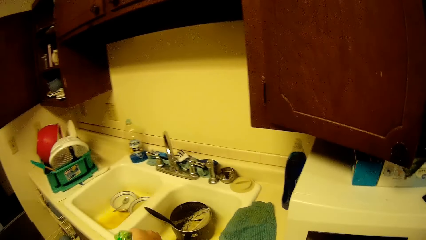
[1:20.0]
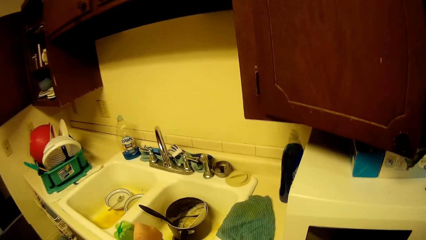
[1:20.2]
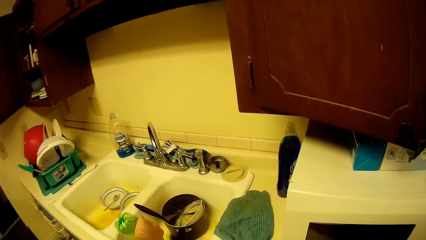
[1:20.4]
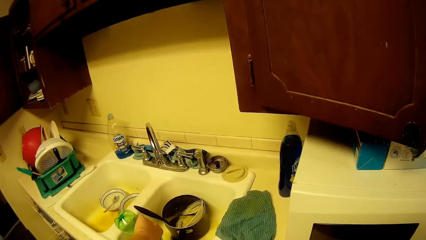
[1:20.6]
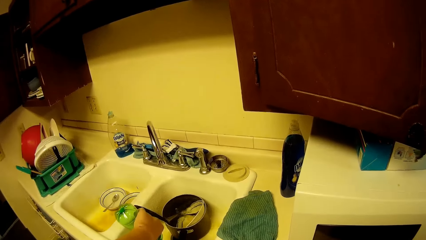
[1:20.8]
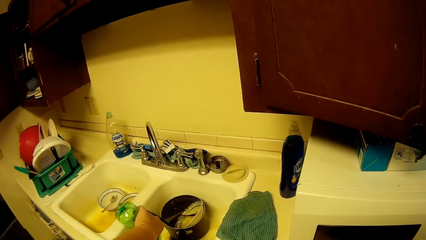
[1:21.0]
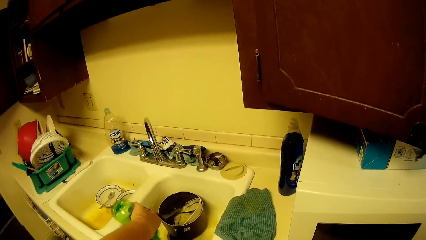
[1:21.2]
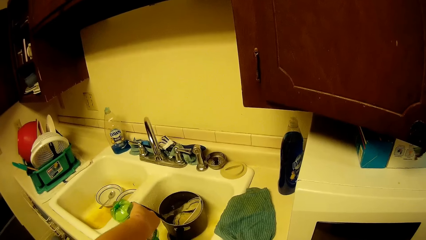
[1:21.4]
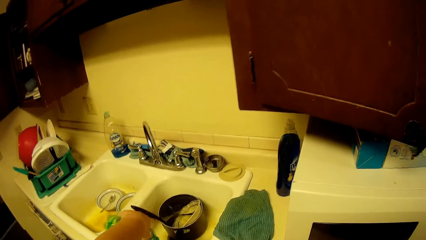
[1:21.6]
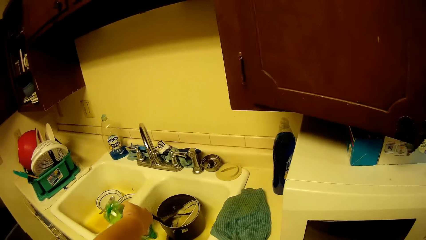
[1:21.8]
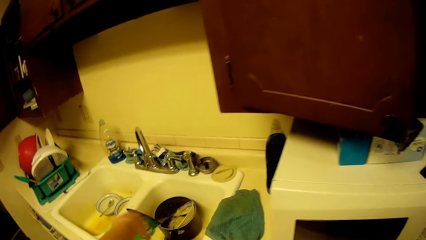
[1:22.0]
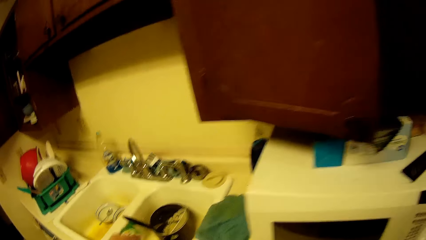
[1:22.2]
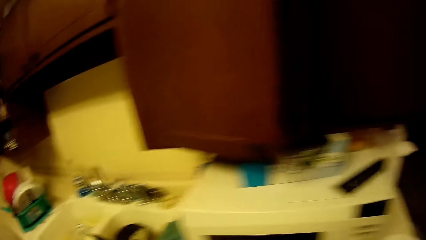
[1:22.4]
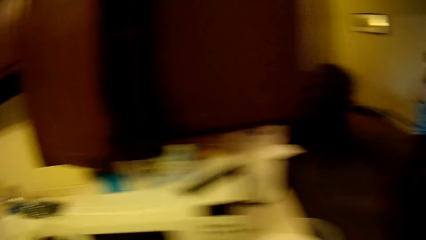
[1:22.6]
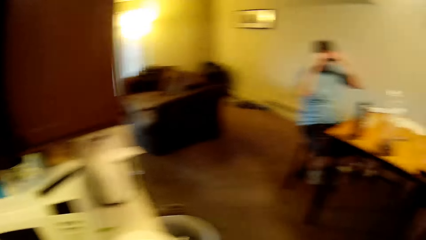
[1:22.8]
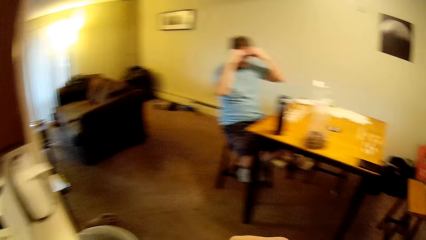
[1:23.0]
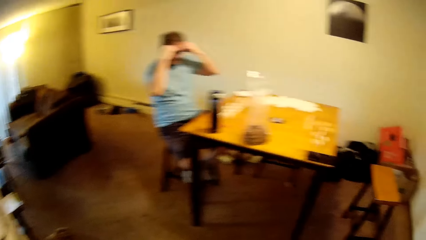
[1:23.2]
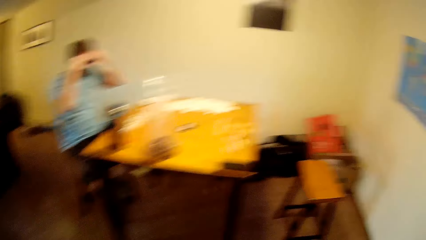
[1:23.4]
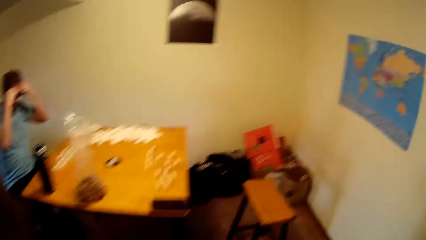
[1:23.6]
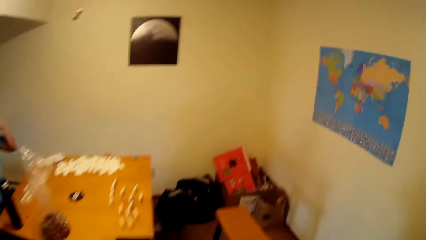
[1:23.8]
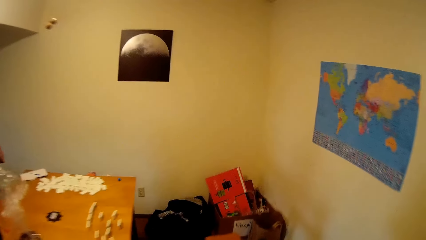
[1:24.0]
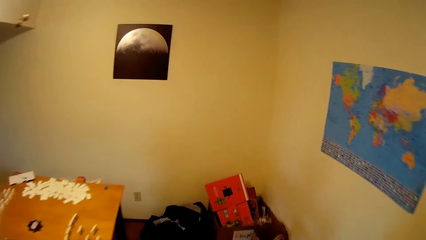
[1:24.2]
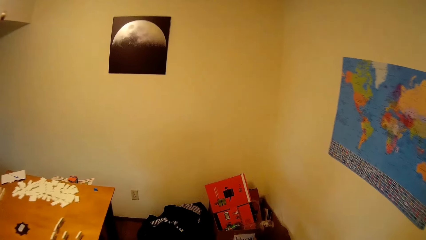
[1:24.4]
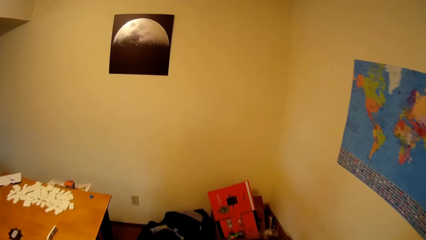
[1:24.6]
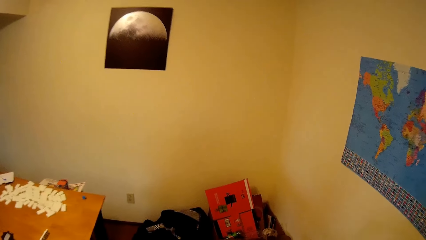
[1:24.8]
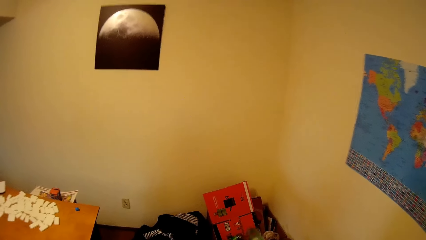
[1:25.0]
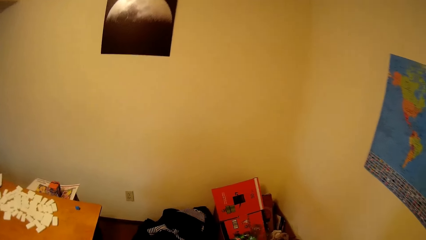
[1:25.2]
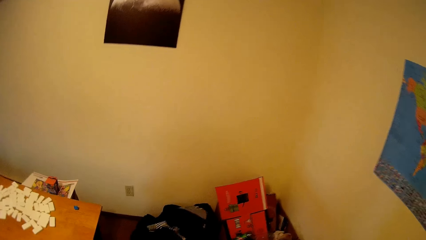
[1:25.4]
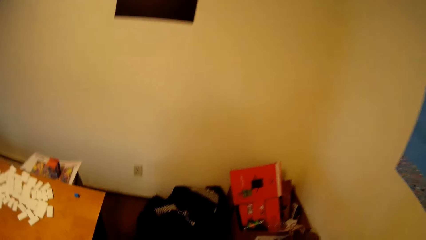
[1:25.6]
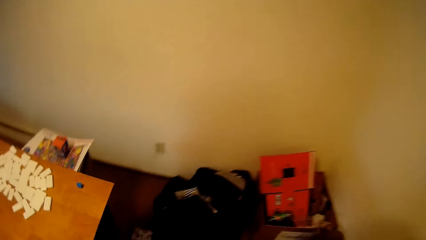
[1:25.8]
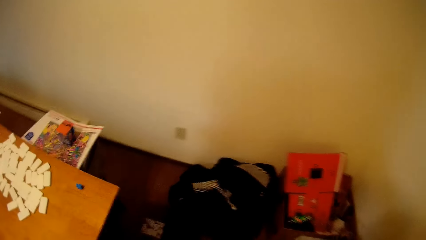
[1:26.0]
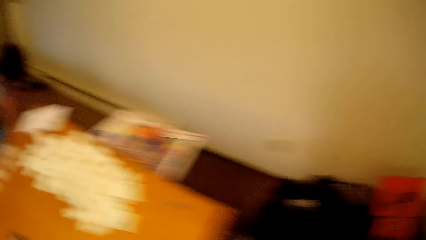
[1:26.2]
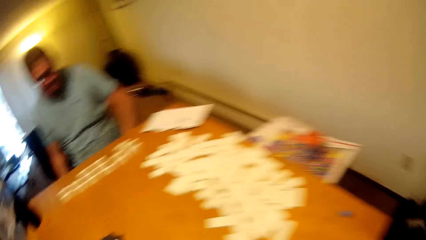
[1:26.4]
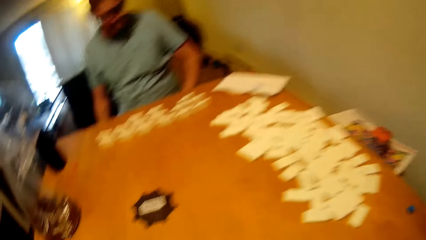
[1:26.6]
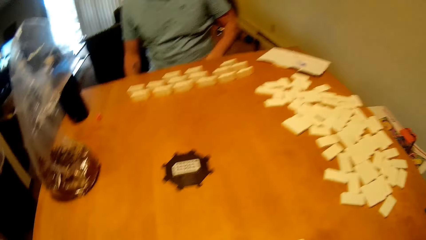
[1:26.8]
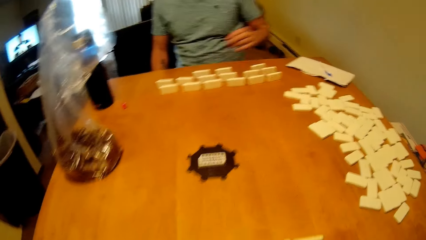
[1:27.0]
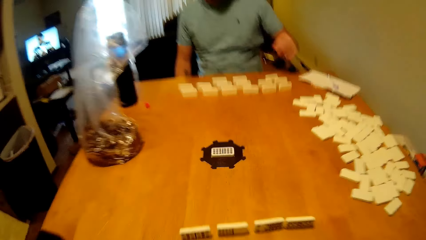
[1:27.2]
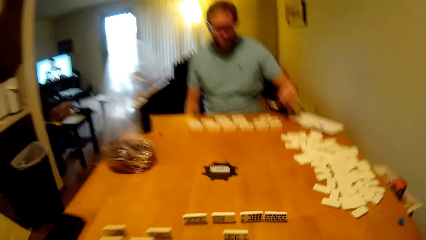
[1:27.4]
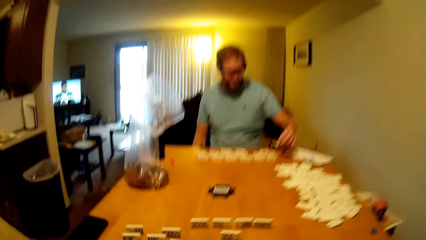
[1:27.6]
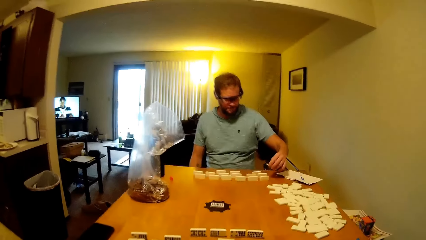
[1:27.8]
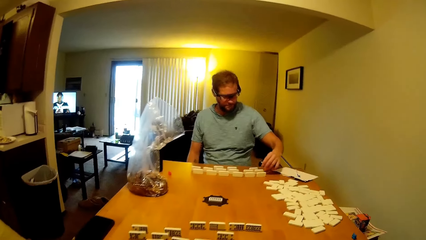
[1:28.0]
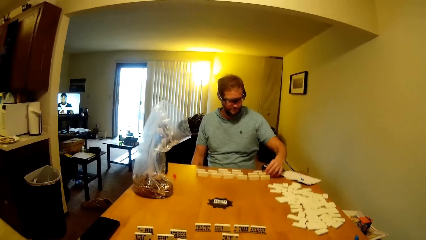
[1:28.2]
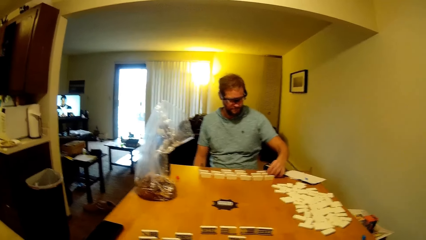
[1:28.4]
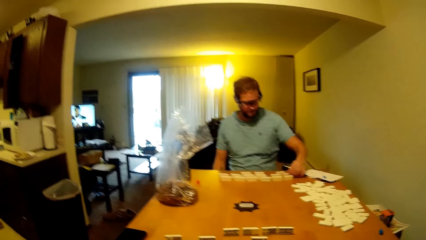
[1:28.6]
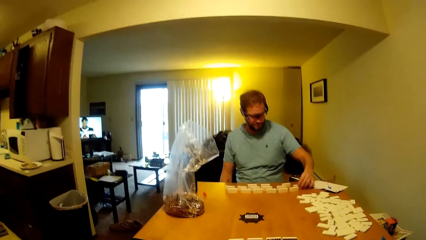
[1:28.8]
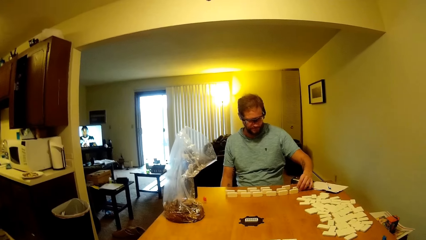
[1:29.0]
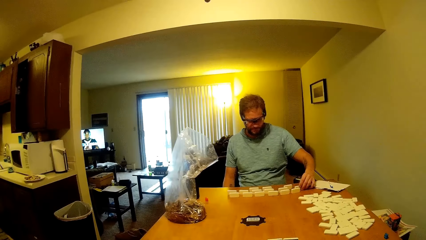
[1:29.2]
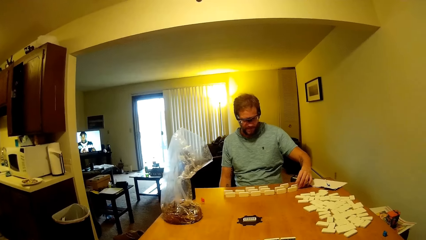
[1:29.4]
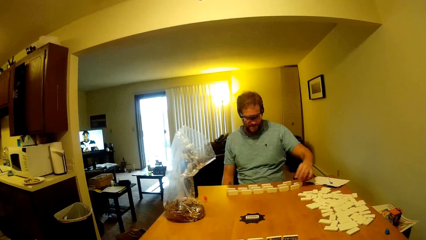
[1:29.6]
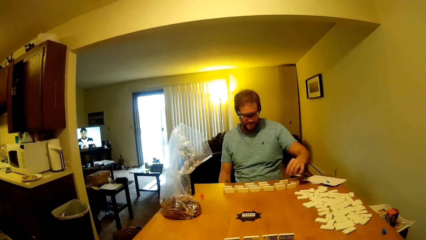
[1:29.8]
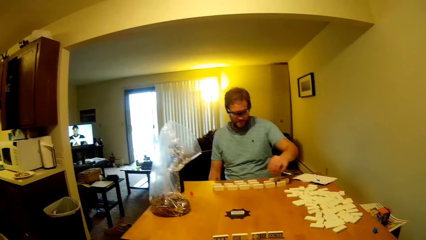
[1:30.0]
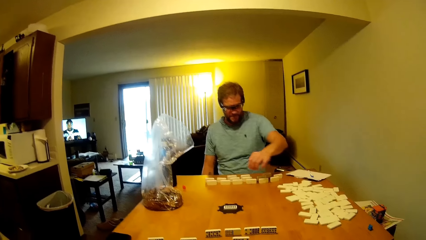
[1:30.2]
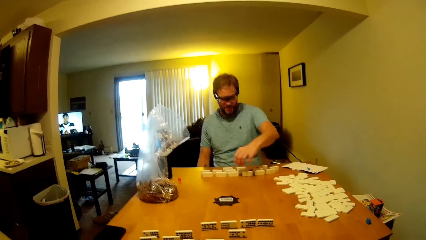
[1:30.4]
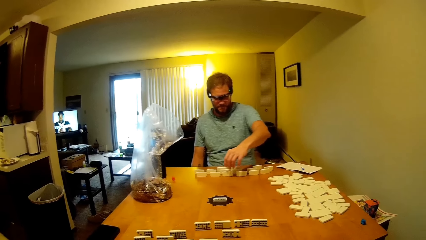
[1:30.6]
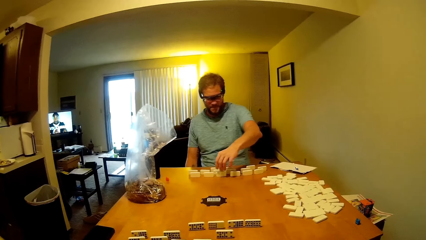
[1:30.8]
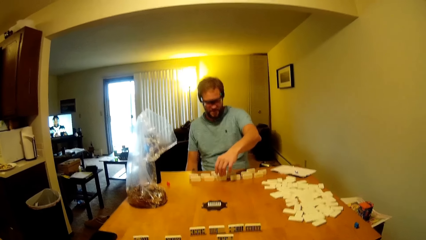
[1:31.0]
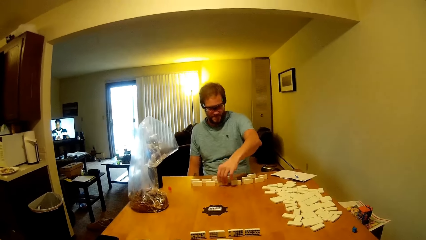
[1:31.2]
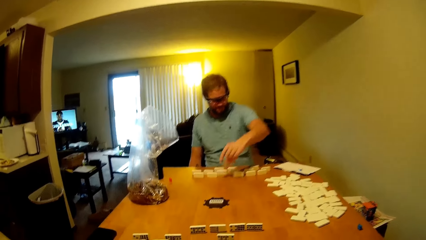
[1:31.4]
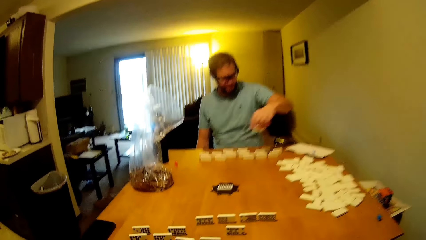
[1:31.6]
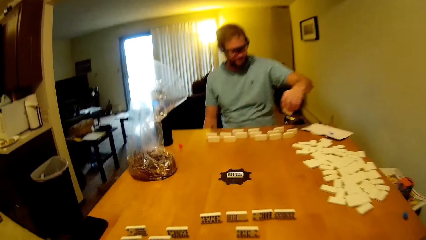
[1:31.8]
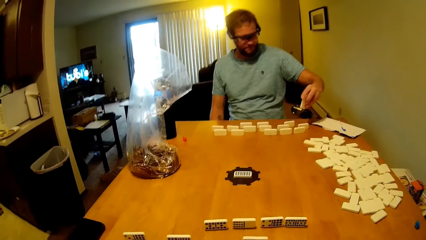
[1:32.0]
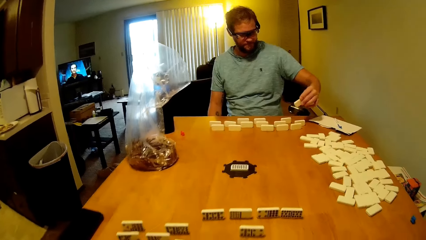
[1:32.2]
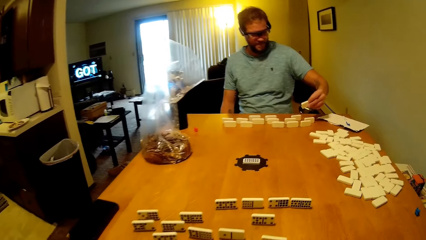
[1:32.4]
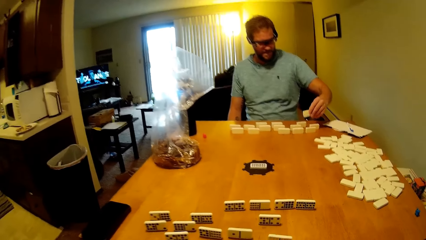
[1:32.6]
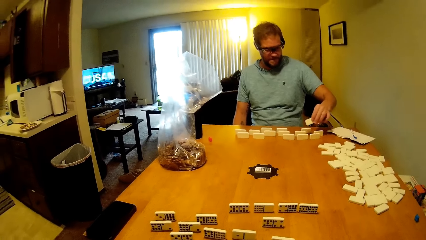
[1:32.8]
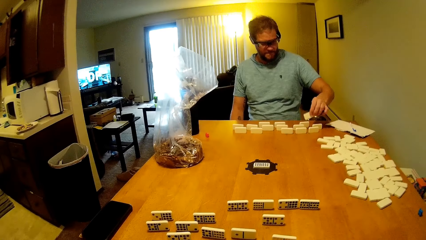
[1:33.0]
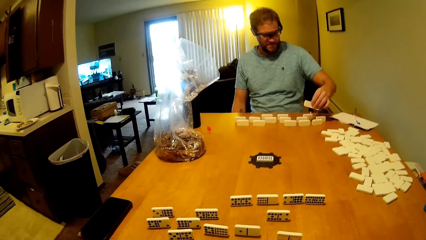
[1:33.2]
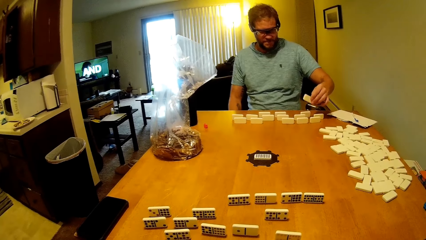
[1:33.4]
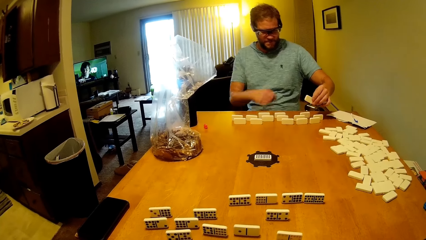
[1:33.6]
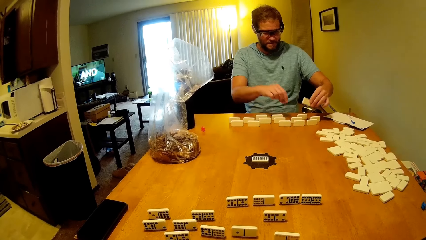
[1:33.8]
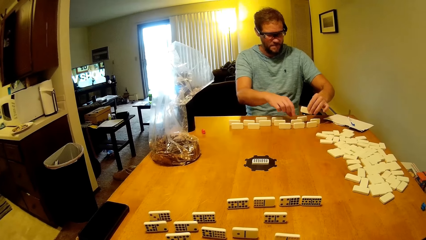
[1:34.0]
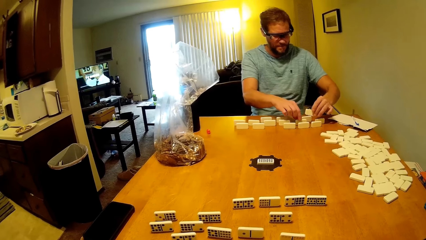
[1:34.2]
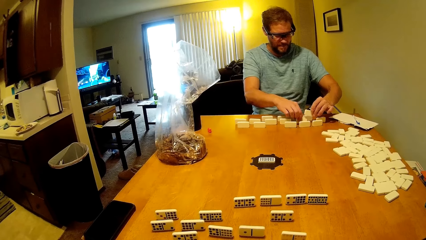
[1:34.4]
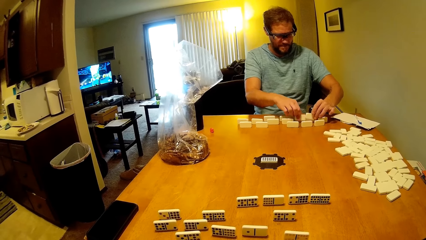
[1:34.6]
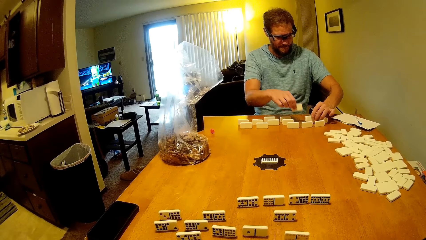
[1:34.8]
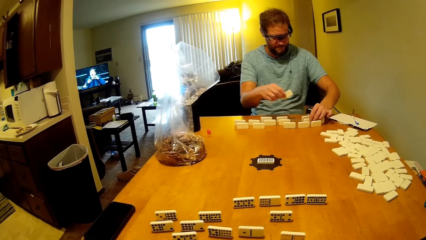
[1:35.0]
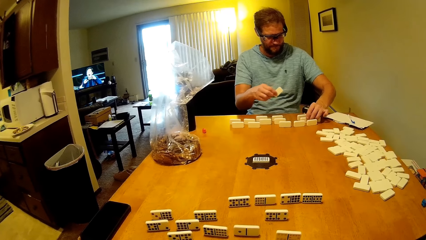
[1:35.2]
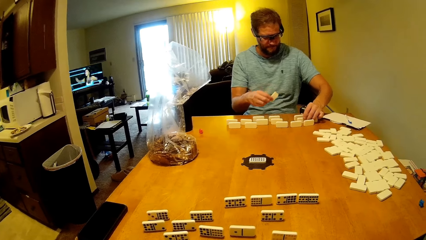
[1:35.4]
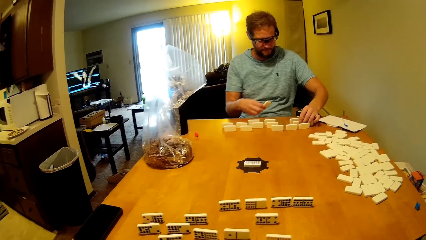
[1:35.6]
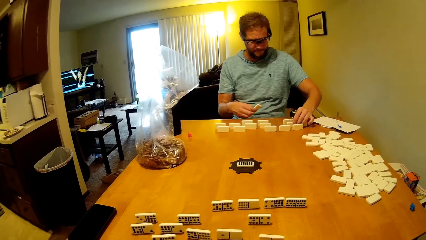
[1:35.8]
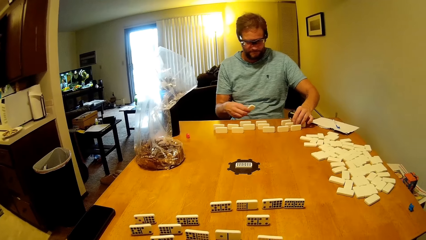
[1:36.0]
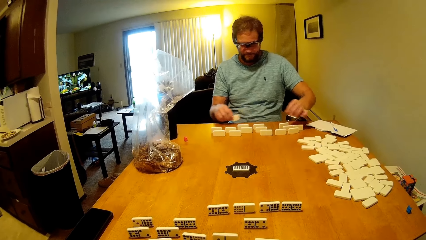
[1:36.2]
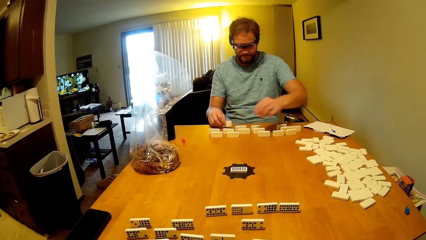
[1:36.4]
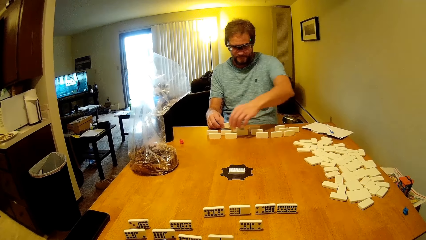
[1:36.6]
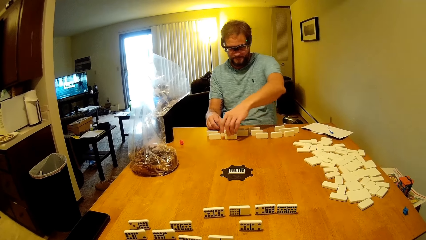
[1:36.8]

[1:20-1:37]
The camera wearer pours the water in the sink. They walk towards the table and look around. They sit down. They talk to a man. The man touches the domino. The camera wearer talks to the man. The man picks up the domino on the table, moves the word boards, and talks to the camera wearer. The man puts the domino on the table and picks up the domino on the table.
